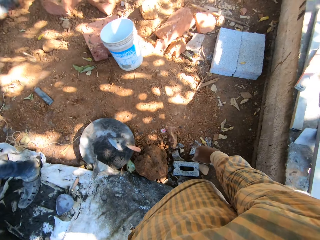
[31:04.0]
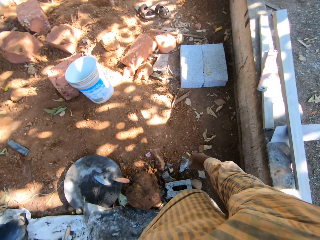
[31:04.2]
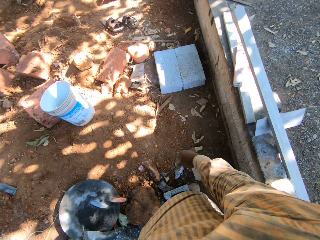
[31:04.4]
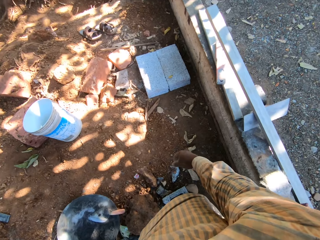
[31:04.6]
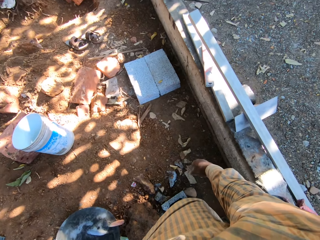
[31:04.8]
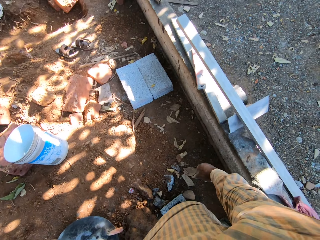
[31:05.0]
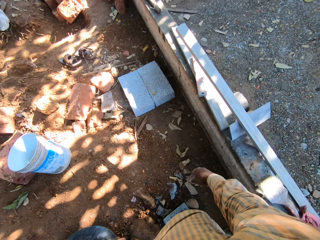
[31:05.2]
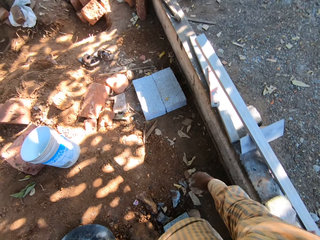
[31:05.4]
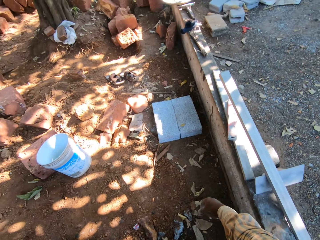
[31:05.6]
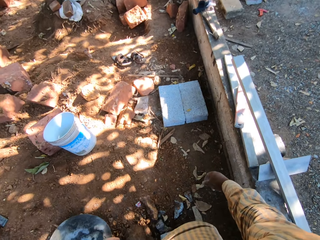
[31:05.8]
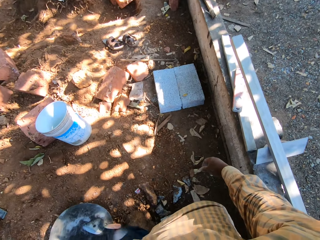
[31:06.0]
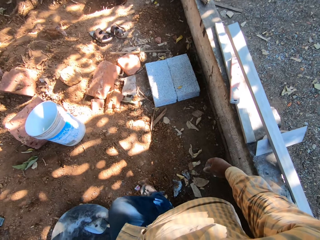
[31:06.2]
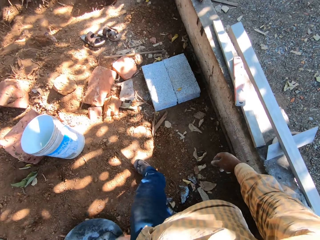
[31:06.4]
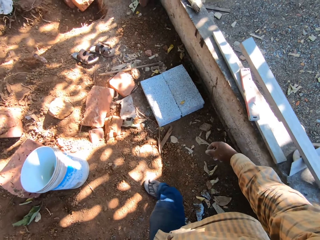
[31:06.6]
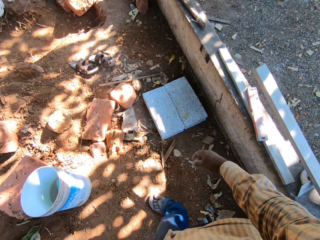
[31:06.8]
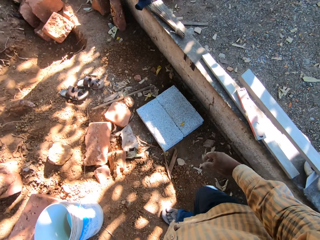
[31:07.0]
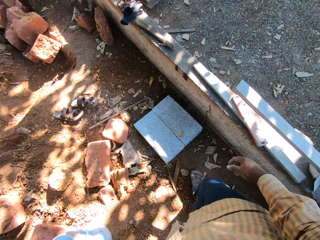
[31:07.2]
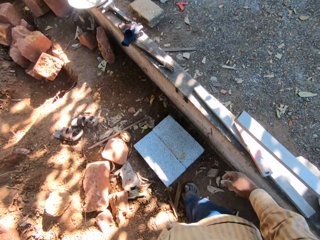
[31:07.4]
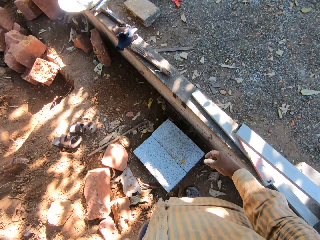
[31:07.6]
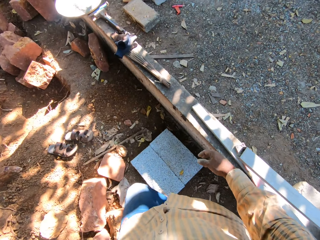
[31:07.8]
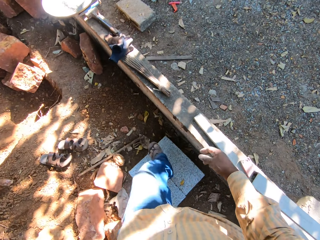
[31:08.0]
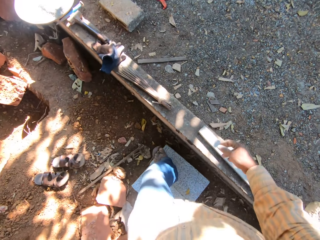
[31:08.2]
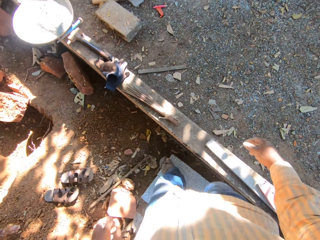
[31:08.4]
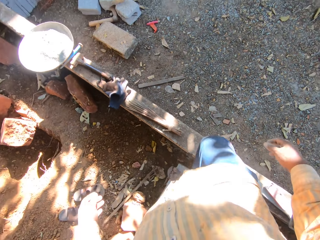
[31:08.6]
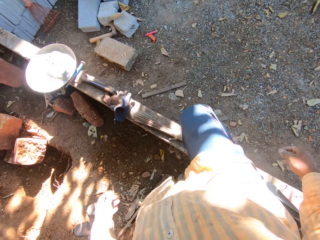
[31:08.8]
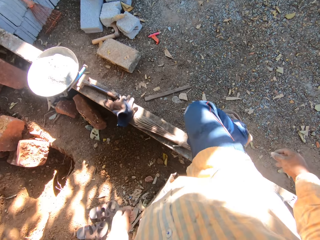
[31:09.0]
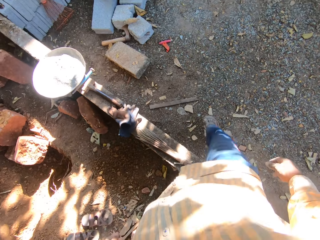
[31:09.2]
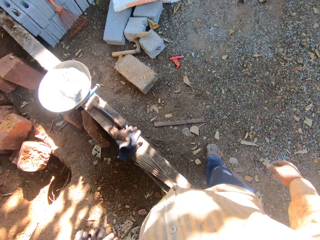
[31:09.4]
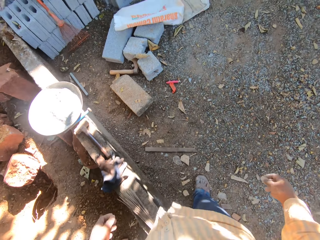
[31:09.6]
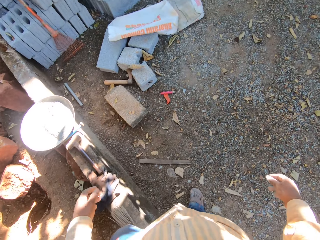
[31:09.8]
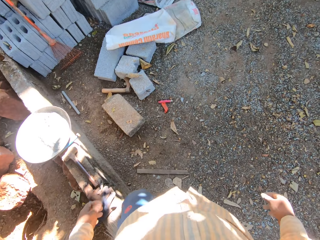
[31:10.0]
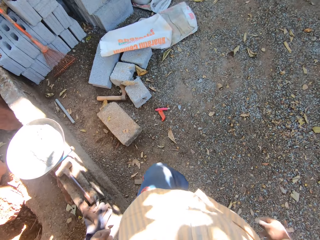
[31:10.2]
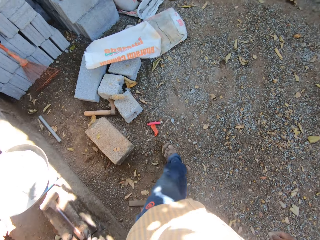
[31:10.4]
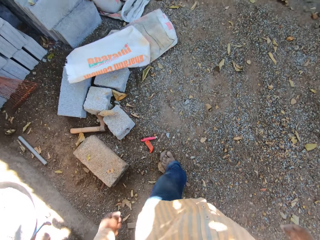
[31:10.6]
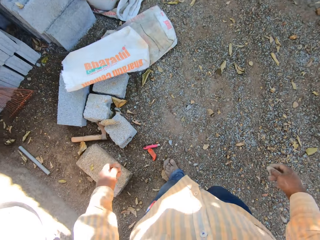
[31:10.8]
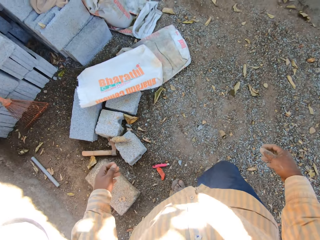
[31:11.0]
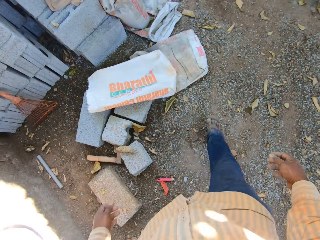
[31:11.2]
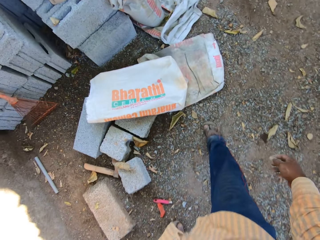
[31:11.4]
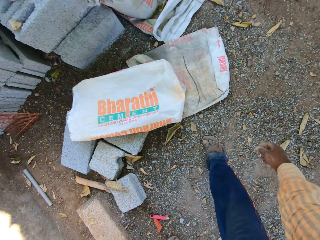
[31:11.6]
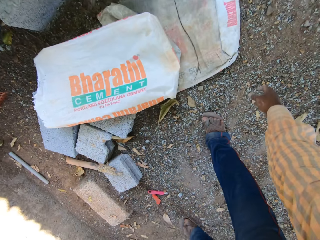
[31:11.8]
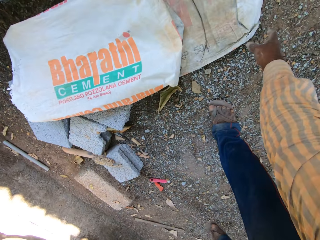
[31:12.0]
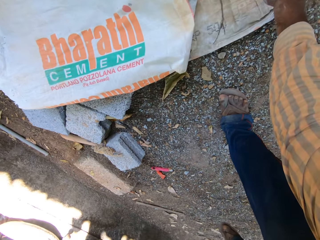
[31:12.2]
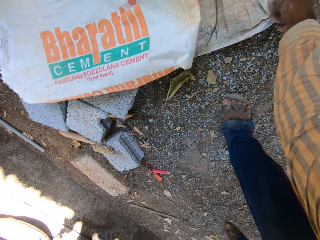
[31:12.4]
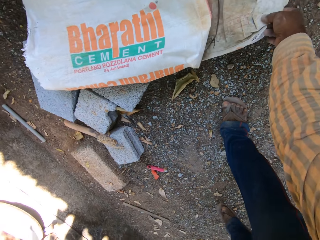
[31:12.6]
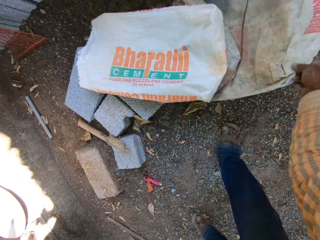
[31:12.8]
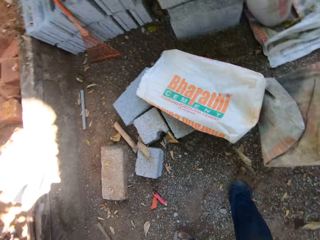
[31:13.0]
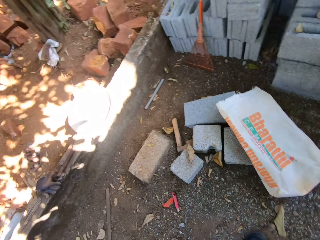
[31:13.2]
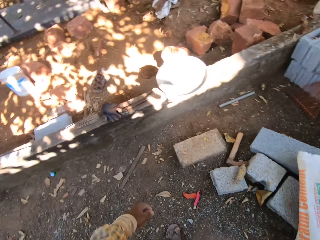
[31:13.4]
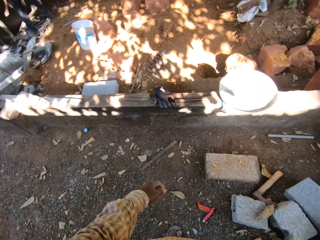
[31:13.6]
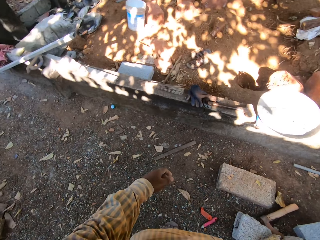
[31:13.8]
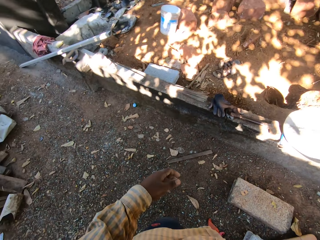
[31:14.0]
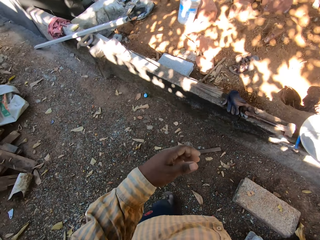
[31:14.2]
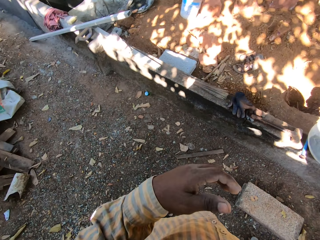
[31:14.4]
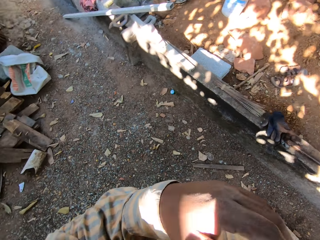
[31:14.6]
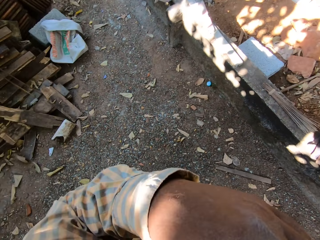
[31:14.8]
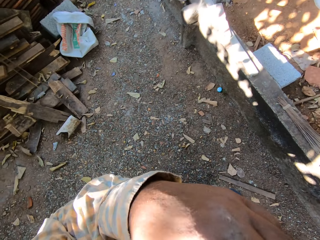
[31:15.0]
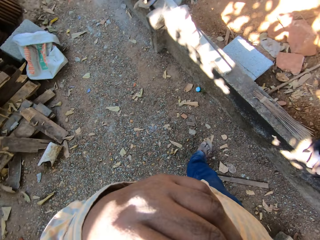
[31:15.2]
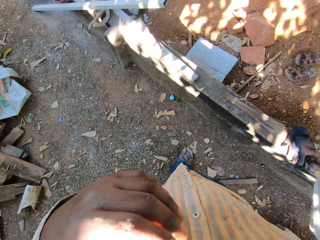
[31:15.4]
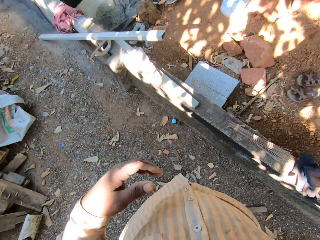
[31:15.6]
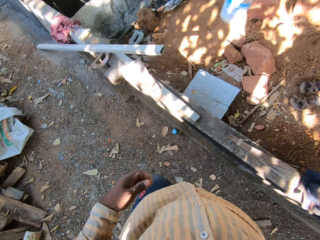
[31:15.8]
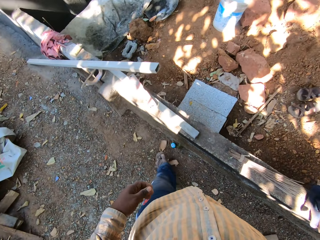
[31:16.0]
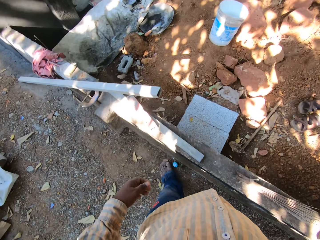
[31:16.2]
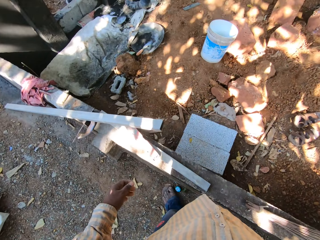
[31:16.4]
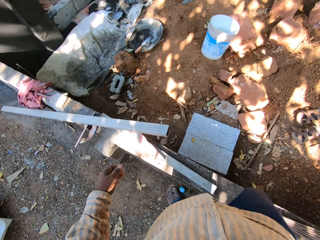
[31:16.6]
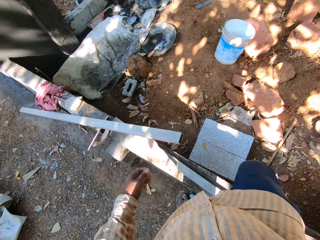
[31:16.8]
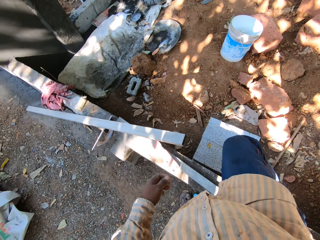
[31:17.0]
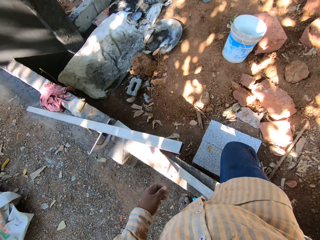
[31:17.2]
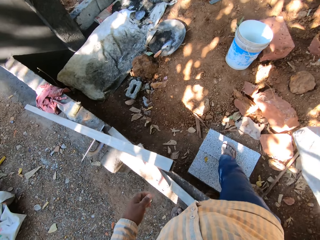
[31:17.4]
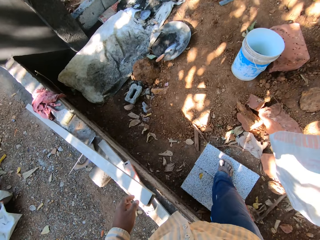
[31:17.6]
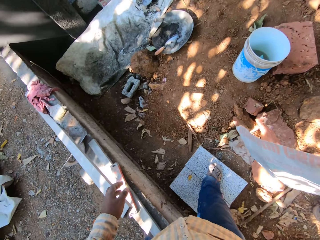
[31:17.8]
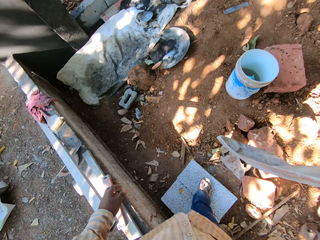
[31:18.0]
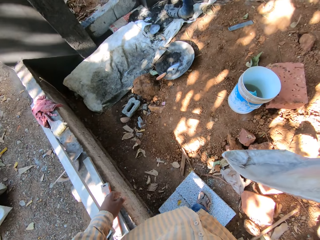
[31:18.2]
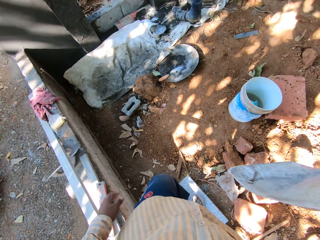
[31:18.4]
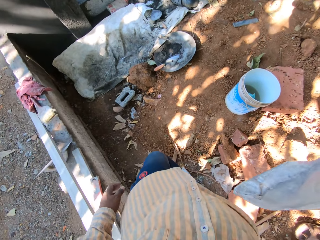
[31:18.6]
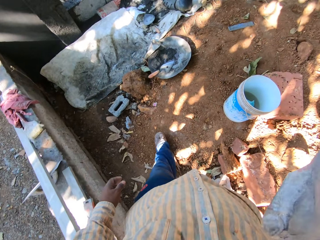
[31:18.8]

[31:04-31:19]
The camera wearer looks around. He walks around. He walks over a construction site. He bends. He picks up a sack or bag of cement from the ground with his right hand. He stands up. He looks around. He touches his face. He lowers his hand. He walks around.

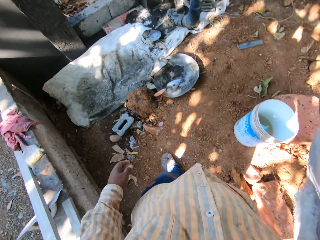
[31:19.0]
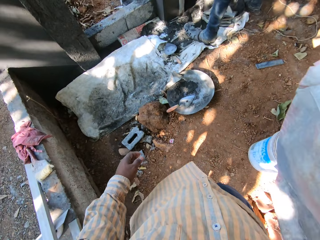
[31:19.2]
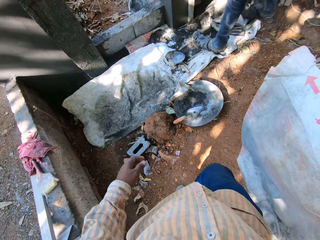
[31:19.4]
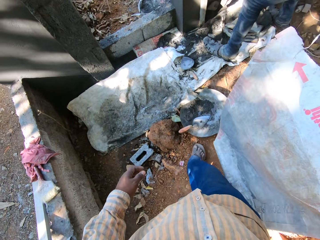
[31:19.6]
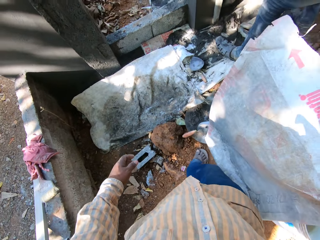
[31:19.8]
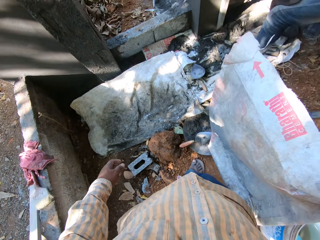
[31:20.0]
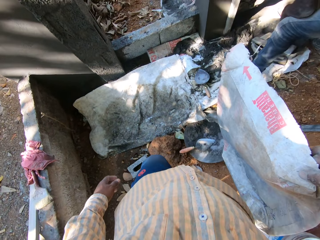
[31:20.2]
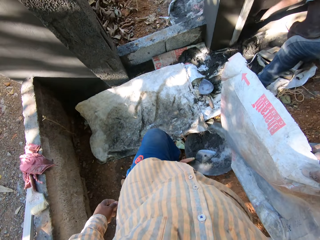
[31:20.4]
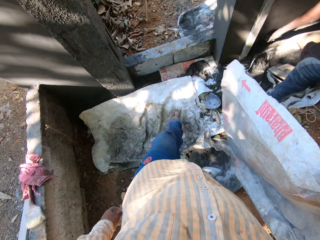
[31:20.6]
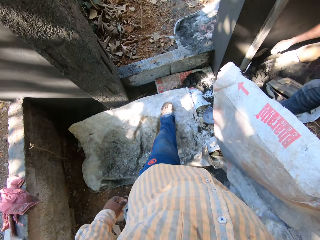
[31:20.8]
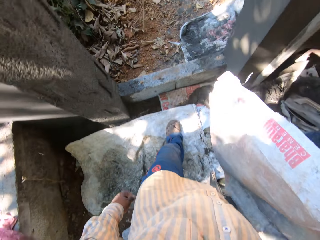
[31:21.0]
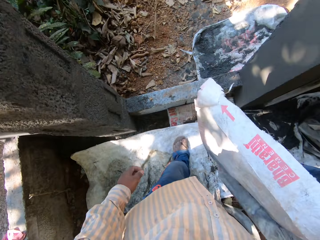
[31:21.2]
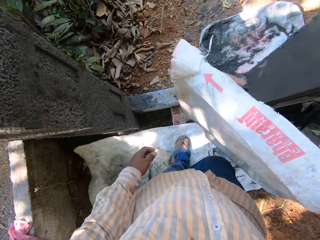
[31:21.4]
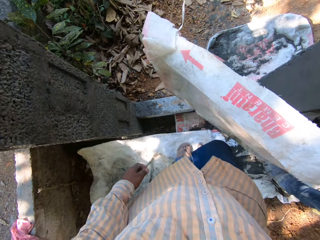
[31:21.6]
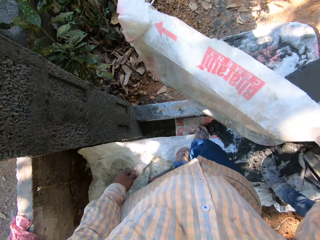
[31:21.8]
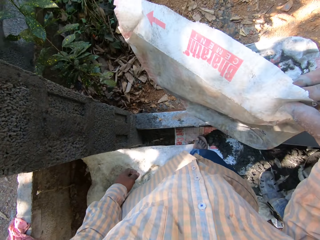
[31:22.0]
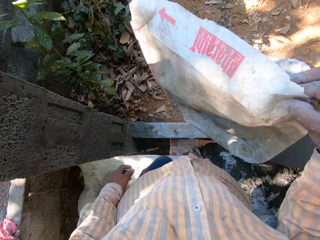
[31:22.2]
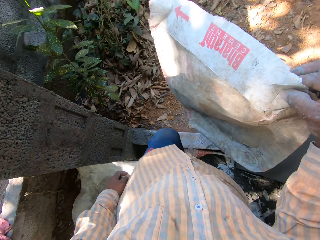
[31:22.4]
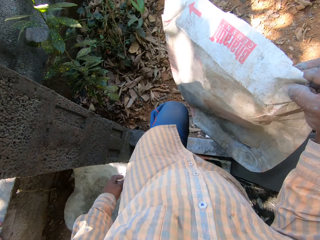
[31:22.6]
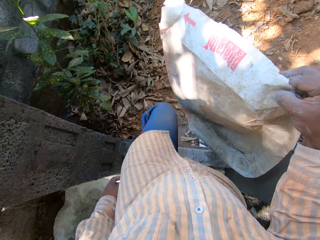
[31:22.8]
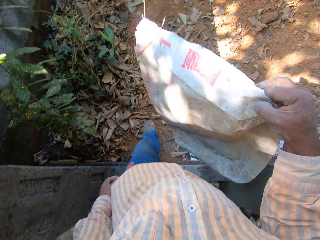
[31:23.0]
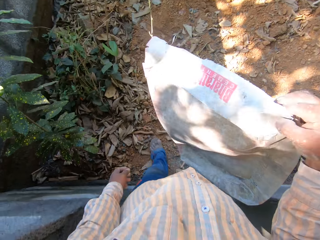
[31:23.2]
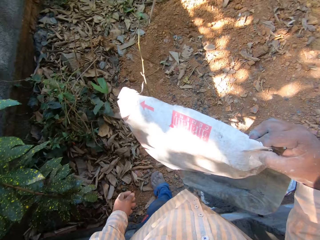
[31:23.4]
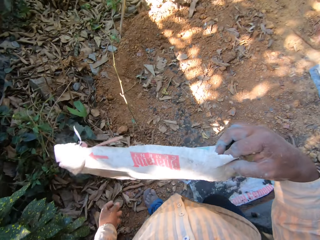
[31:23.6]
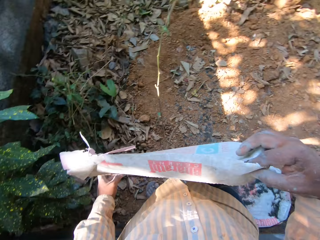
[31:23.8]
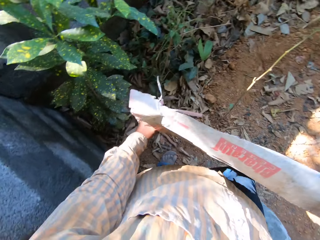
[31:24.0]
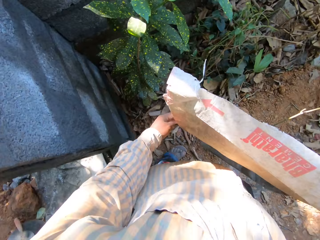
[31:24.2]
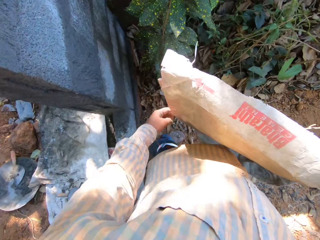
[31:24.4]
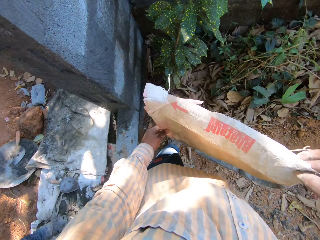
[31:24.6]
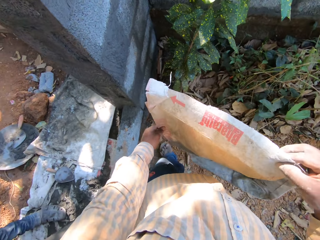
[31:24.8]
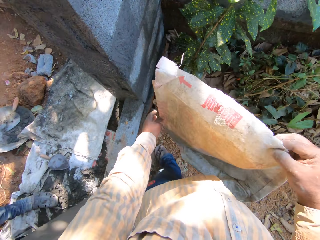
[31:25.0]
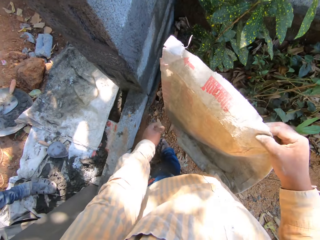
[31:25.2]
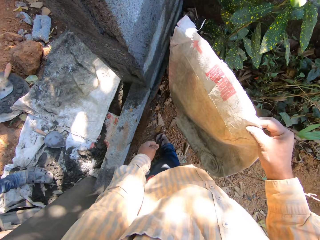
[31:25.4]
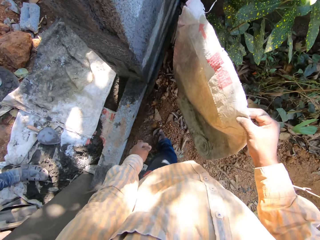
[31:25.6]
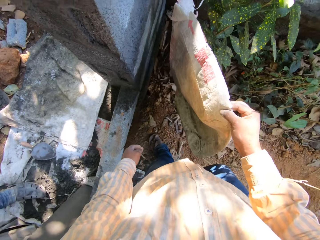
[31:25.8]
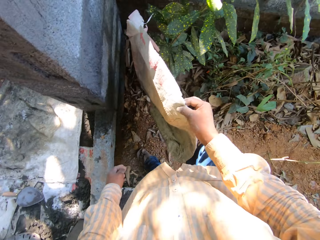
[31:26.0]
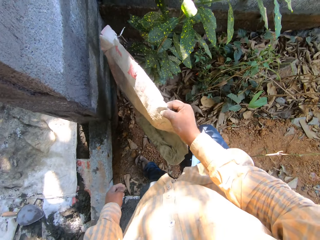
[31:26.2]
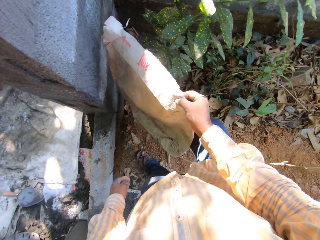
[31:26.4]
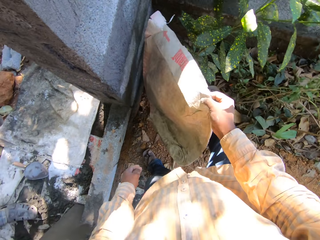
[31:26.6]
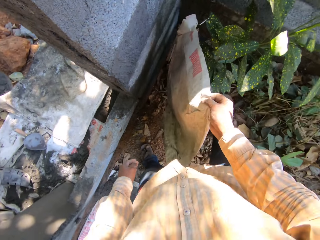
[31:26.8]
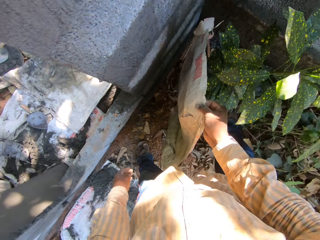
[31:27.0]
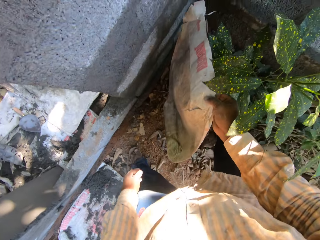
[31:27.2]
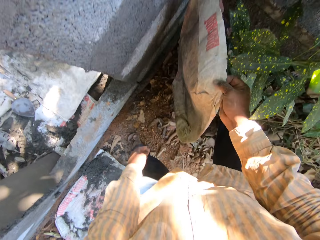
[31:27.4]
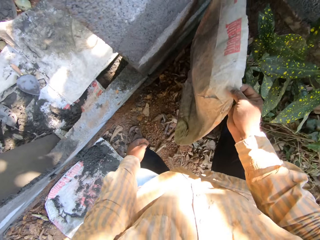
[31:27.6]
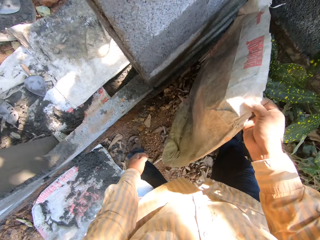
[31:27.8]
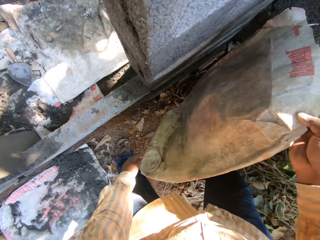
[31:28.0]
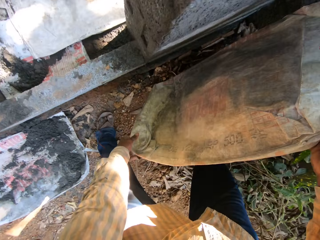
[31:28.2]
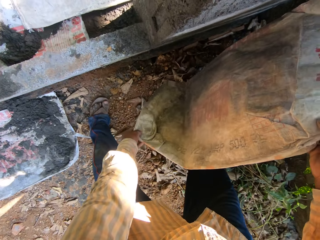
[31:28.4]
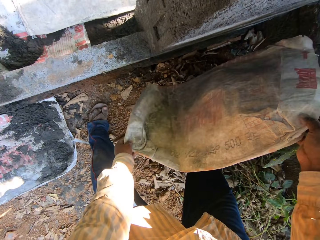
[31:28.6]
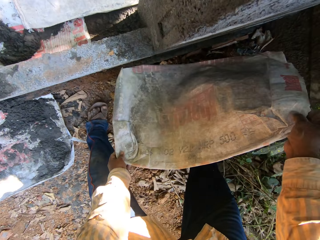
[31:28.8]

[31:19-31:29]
The camera wearer walks out of the construction site. They hold the cement bag with both hands. They hold the bag with the right hand. They bend.
